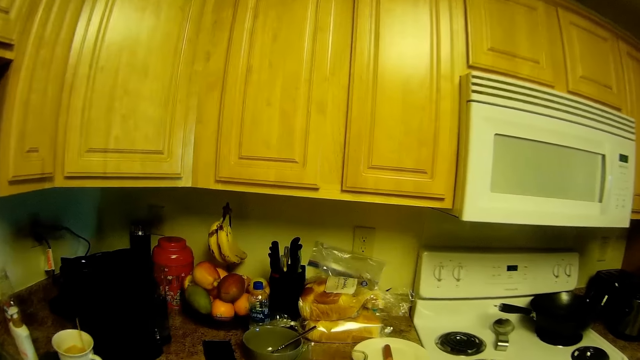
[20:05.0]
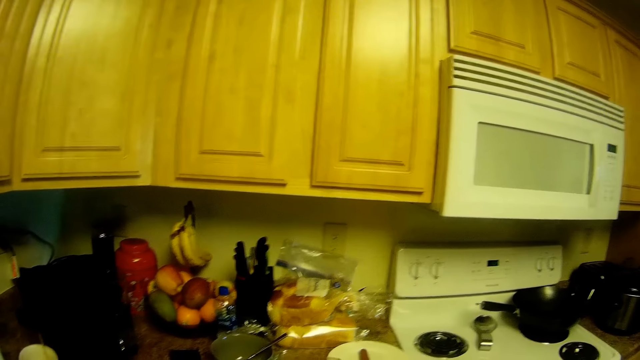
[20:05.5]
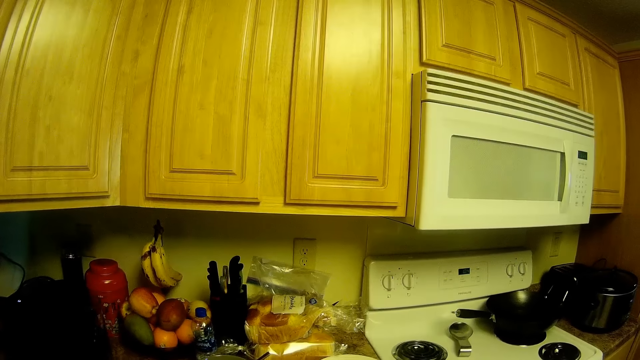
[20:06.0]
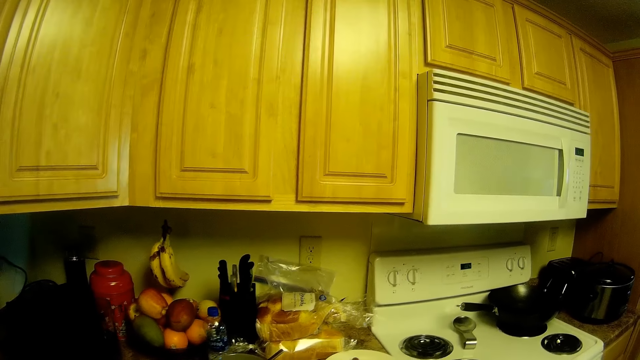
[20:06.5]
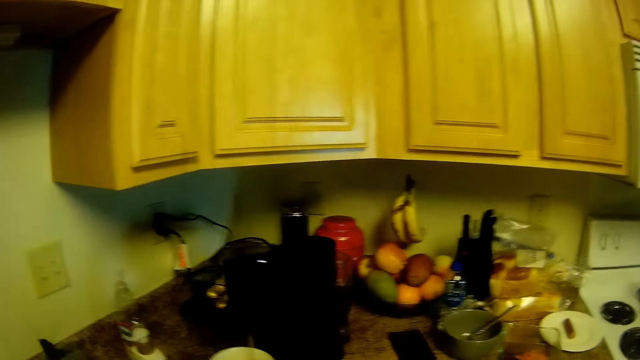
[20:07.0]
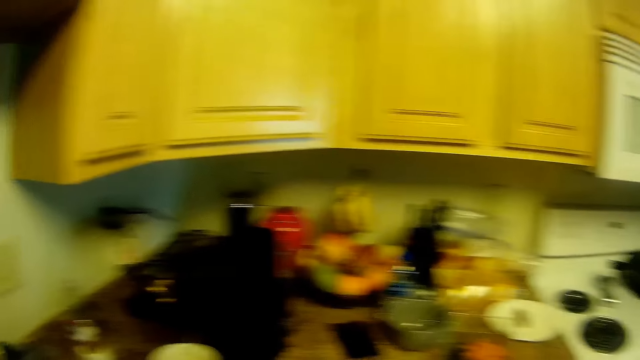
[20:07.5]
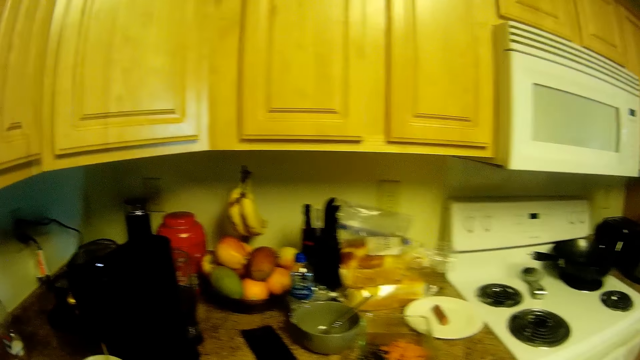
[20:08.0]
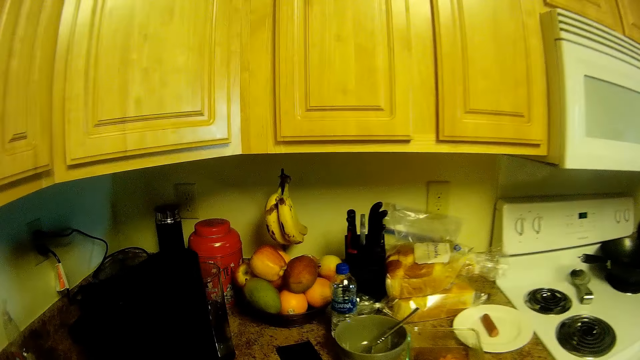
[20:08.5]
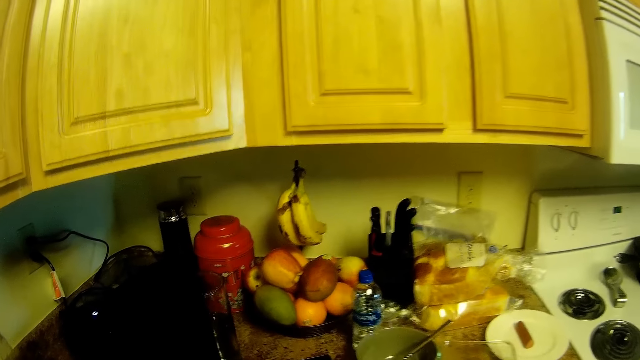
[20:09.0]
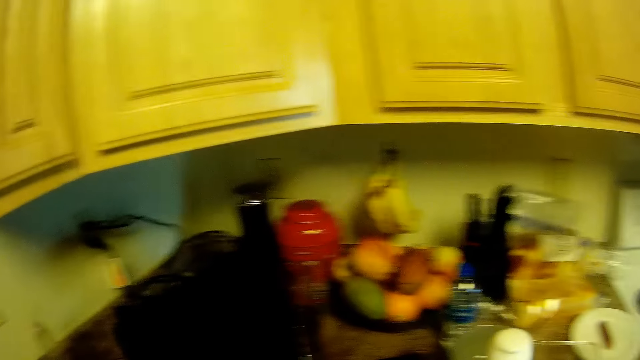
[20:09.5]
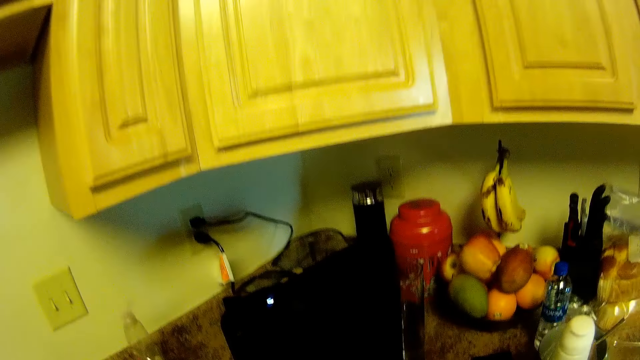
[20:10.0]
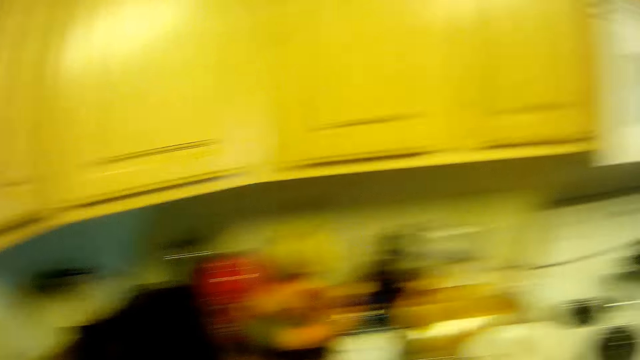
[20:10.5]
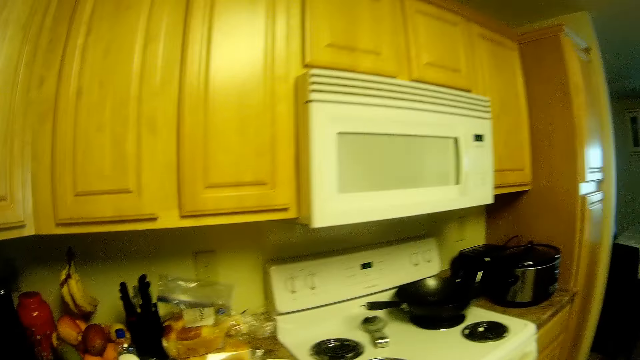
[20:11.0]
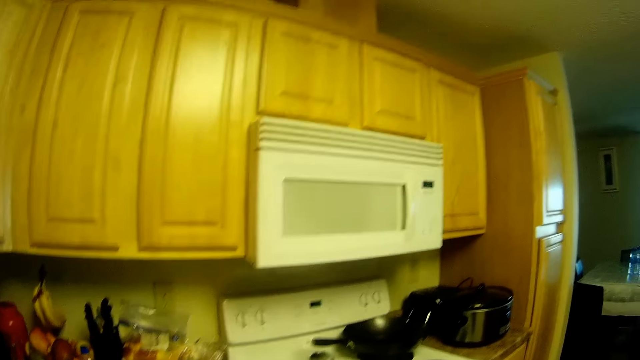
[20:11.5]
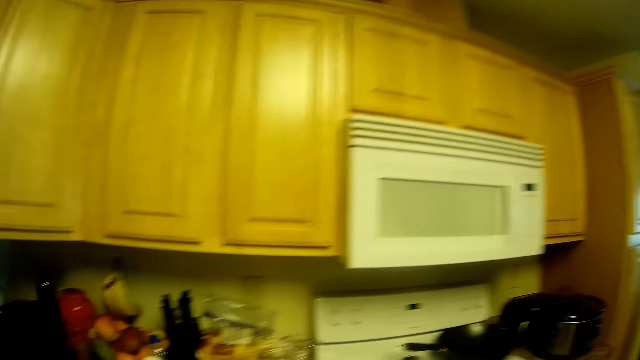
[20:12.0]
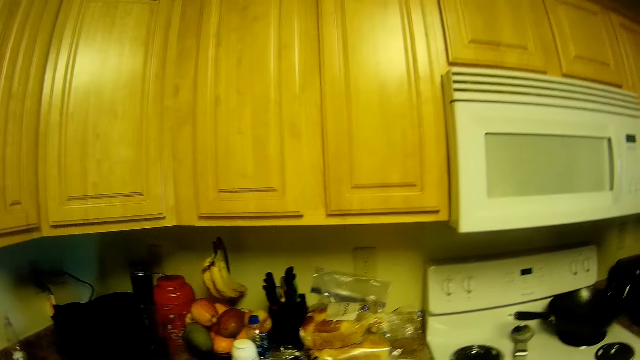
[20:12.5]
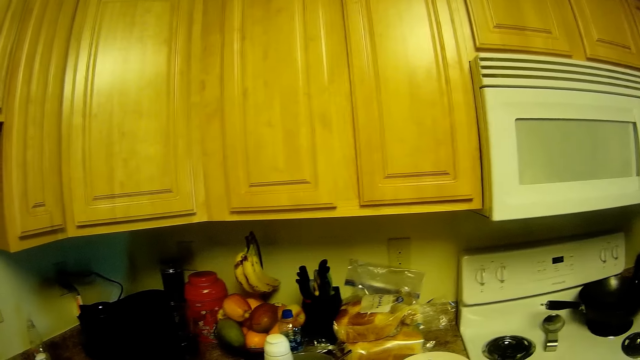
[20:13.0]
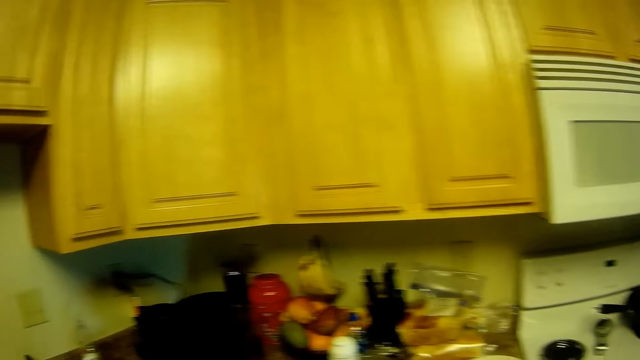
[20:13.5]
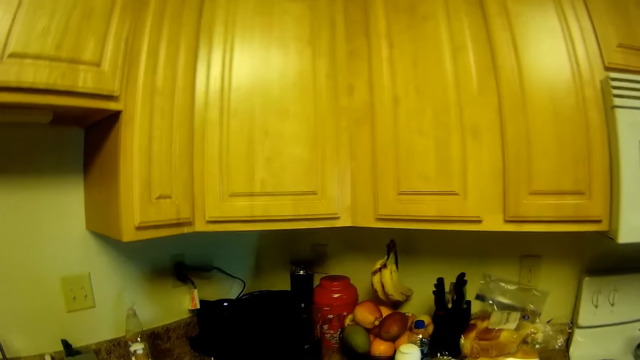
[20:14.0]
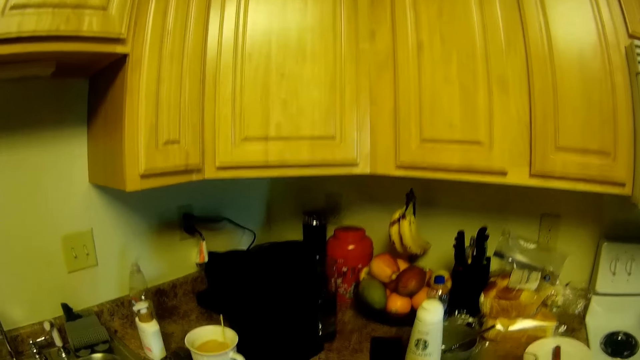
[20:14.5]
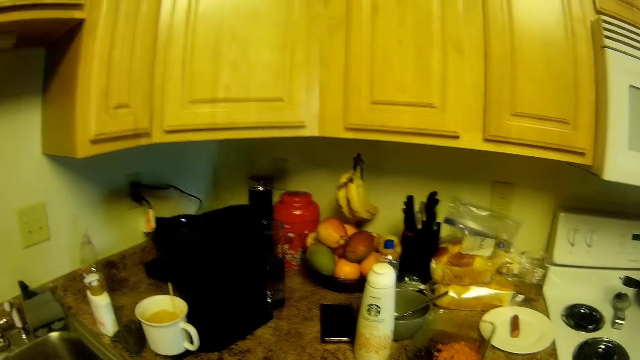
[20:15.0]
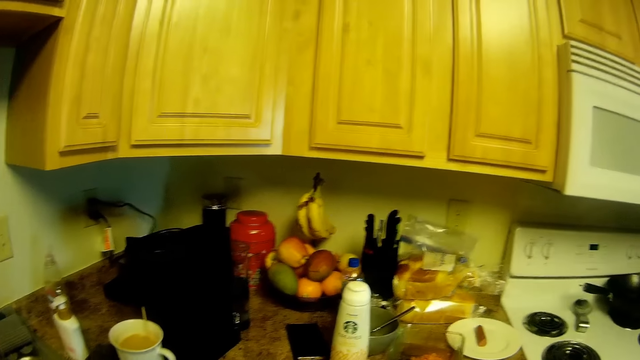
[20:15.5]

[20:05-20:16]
The camera wearer looks around. She drops the milk container on the kitchen slab with her right hand. She looks around.

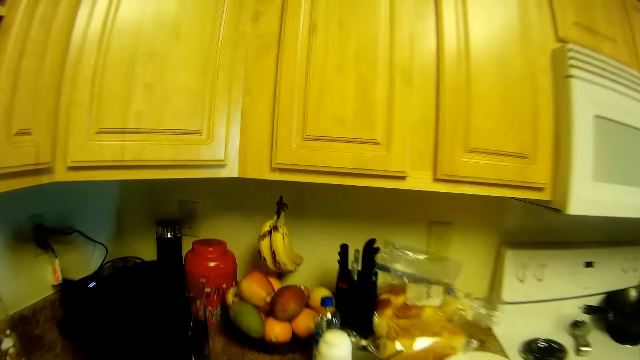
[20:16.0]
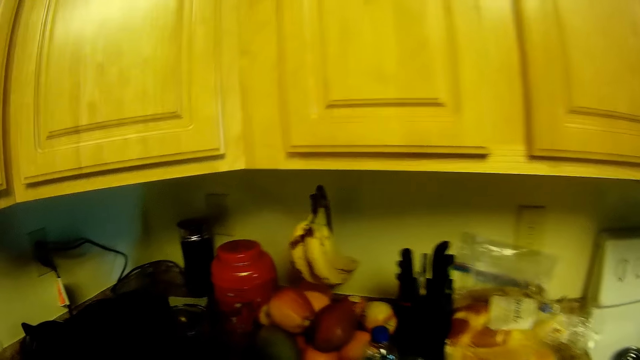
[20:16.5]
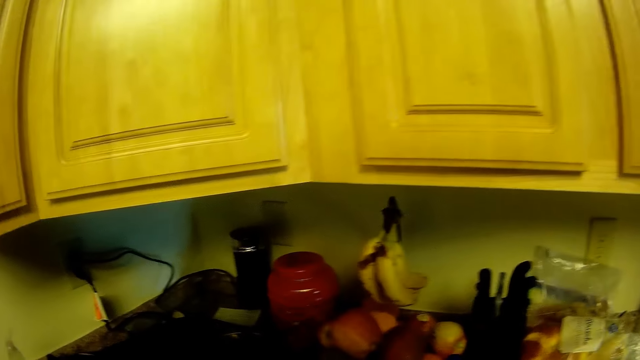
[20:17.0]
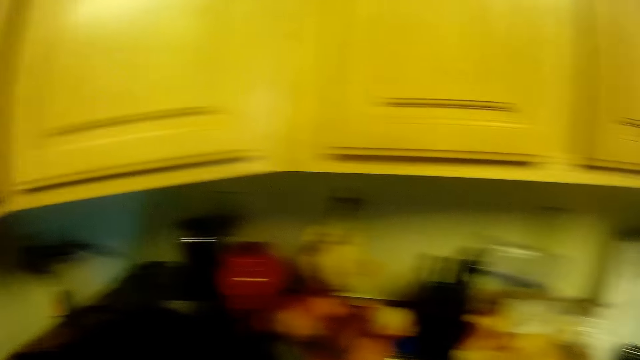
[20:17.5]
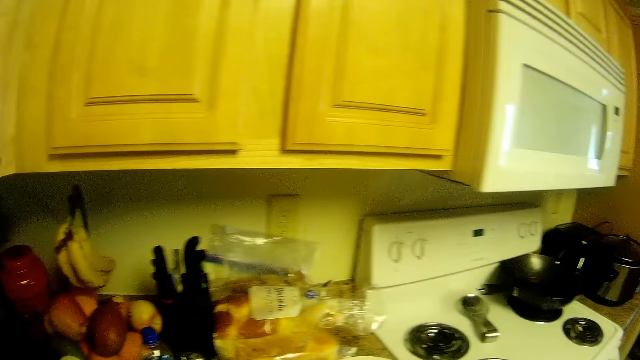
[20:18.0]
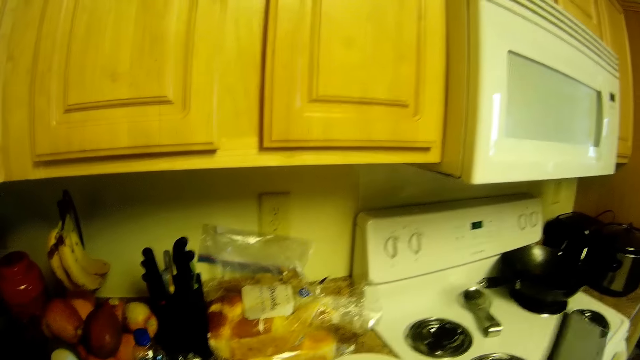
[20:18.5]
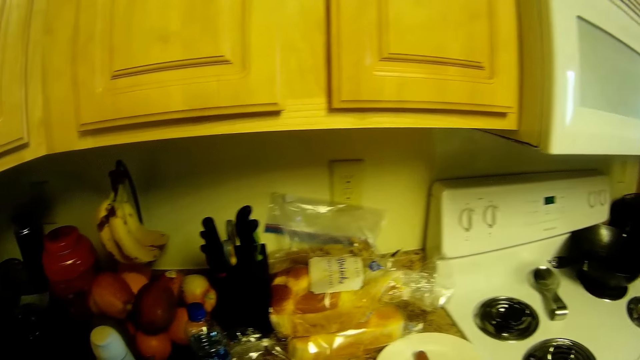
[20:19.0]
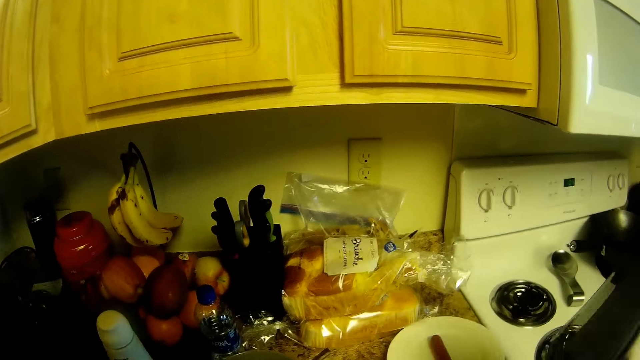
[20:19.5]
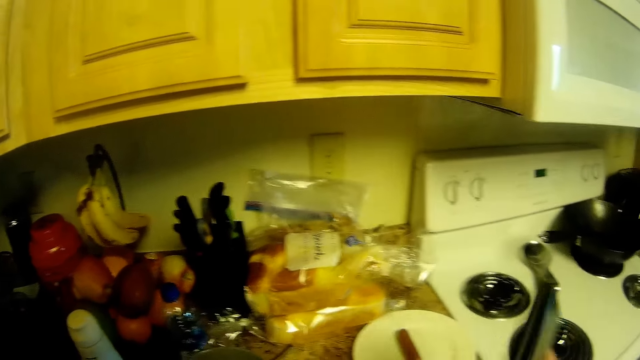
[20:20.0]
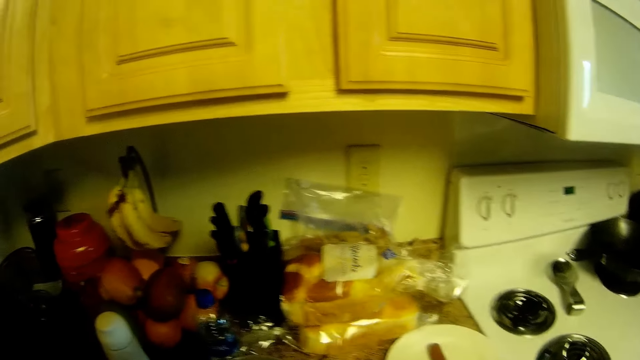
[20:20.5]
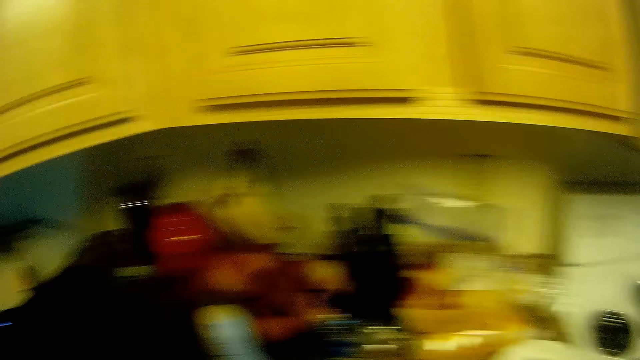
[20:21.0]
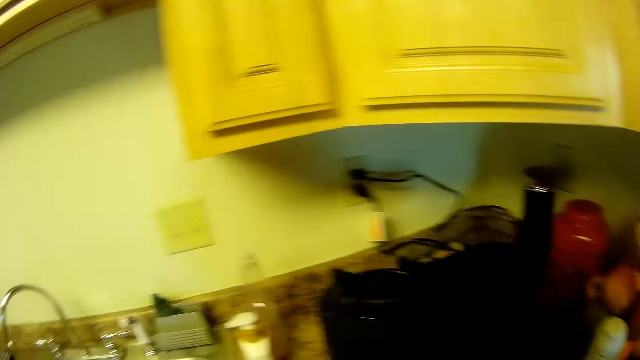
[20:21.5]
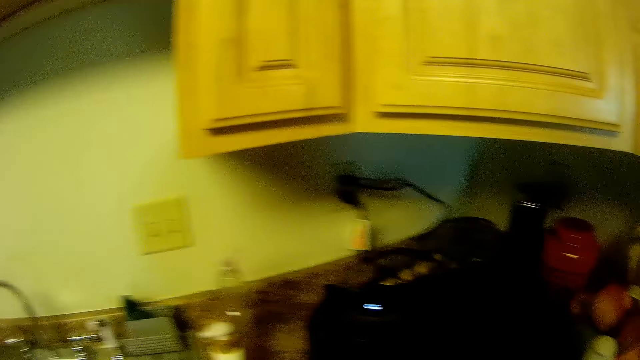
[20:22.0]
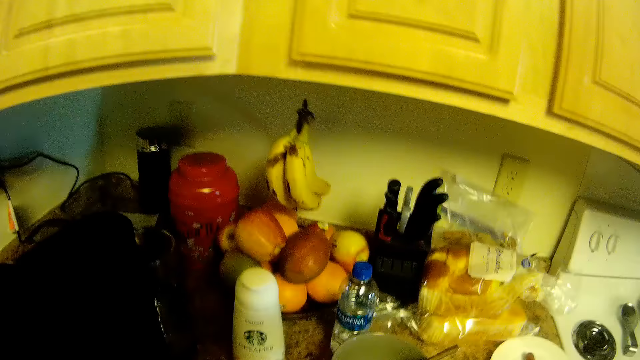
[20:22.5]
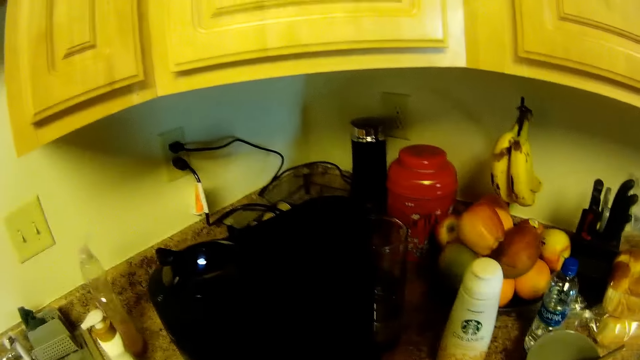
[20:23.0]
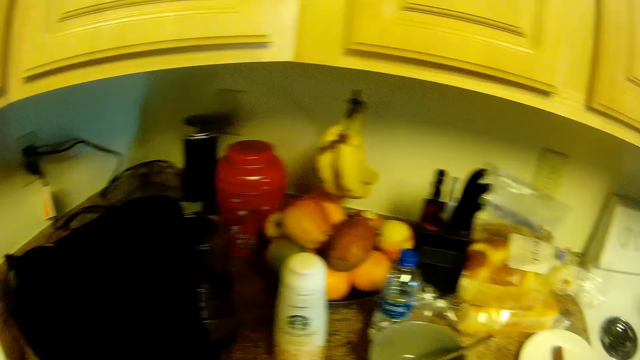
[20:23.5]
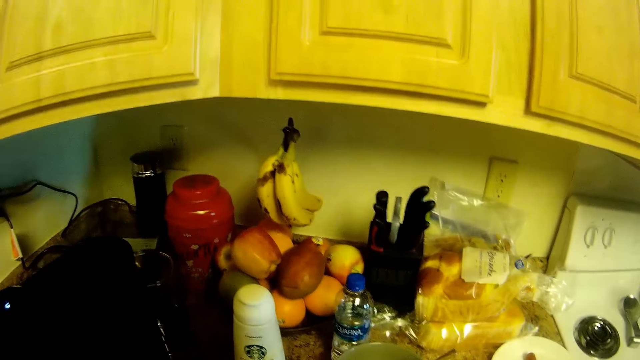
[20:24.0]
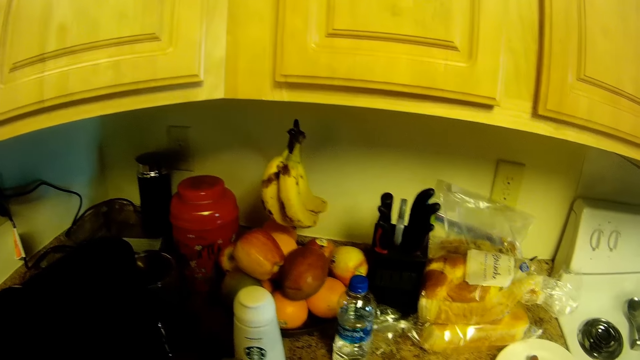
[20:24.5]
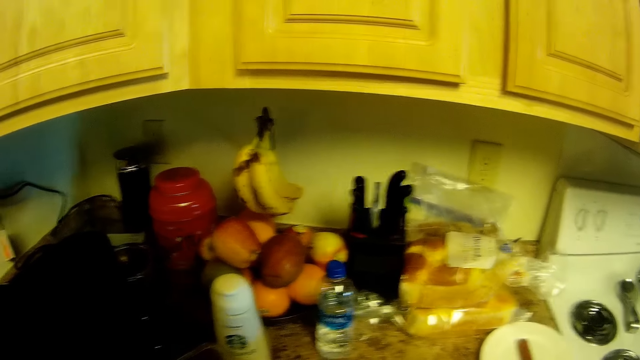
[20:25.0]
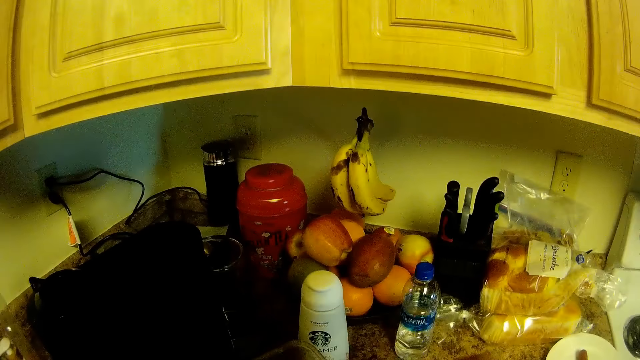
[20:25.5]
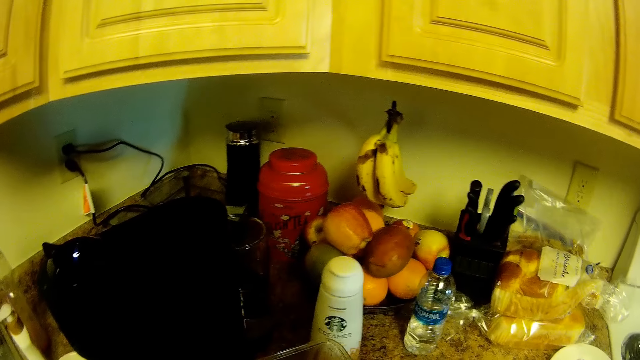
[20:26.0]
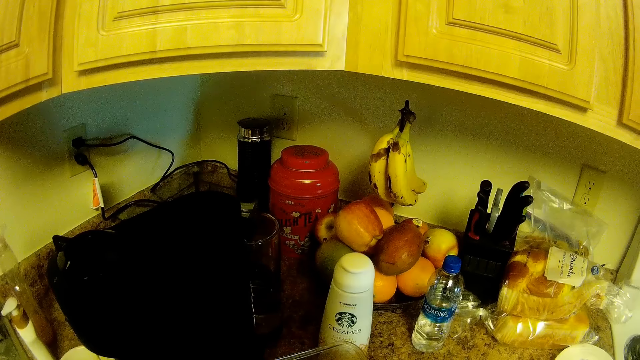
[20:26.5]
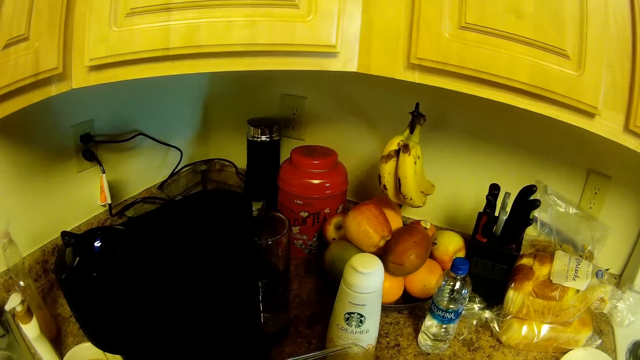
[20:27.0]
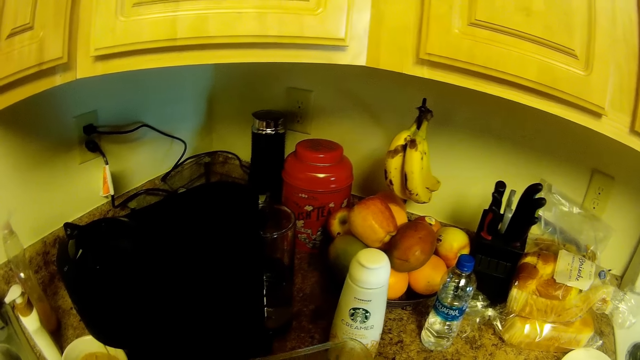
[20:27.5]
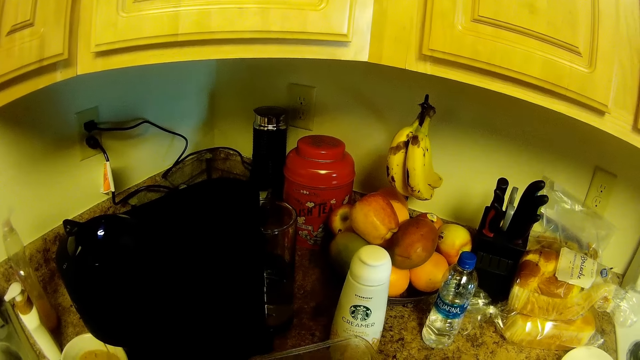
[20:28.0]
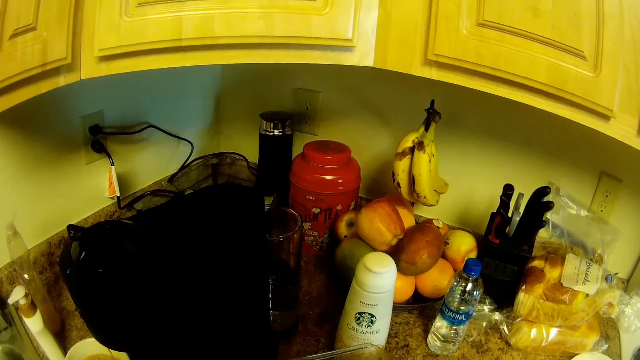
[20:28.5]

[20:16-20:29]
The camera wearer moves a lid on the kitchen slab with her right hand. She raises her right hand. She raises her right hand again. She looks around. She moves a bowl on the kitchen slab with her right hand. She scoops soup from a glass container into the bowl with a spoon in her right hand.
